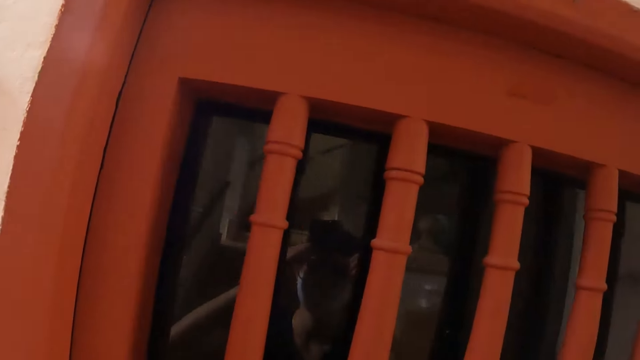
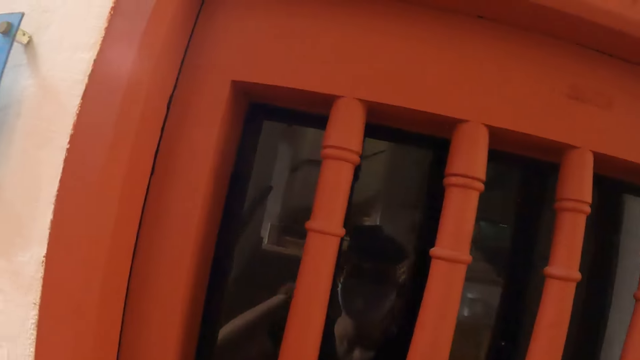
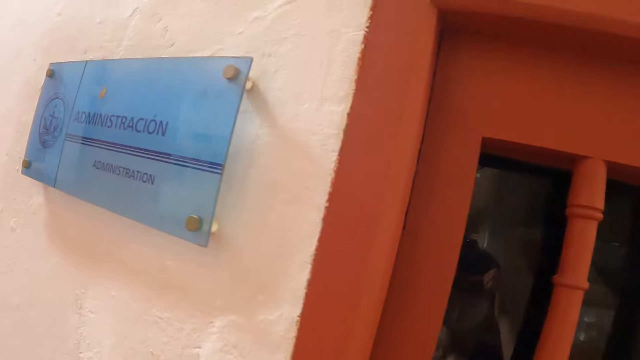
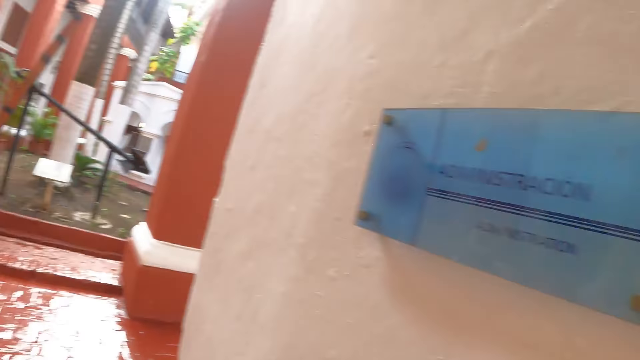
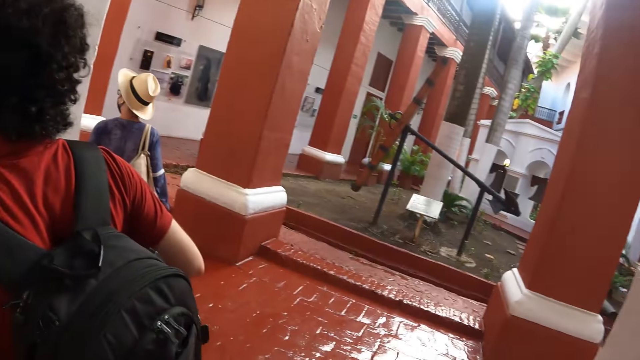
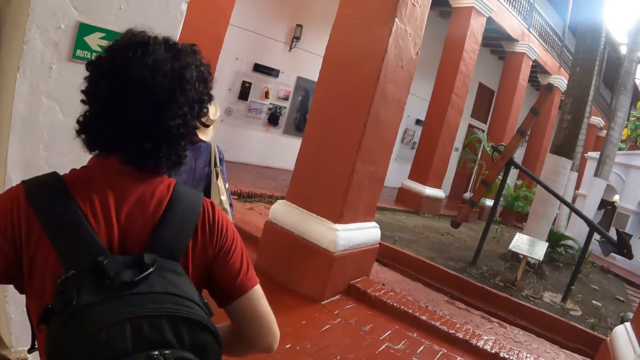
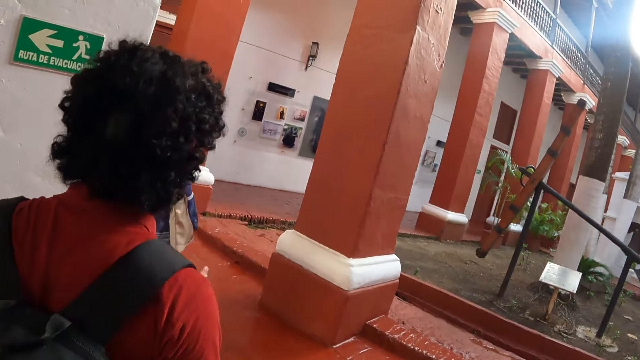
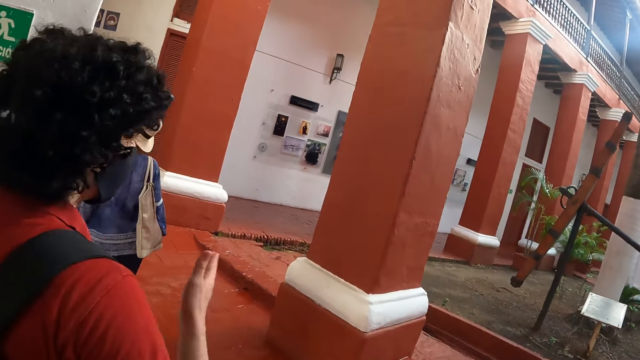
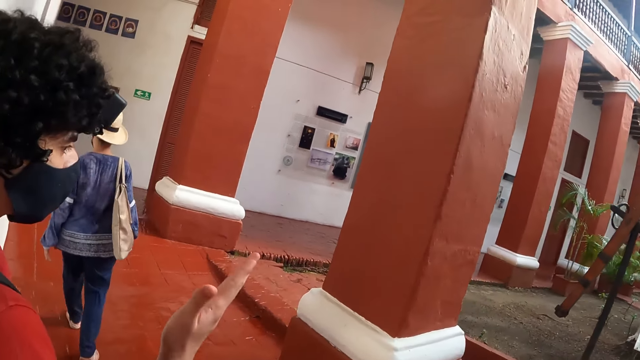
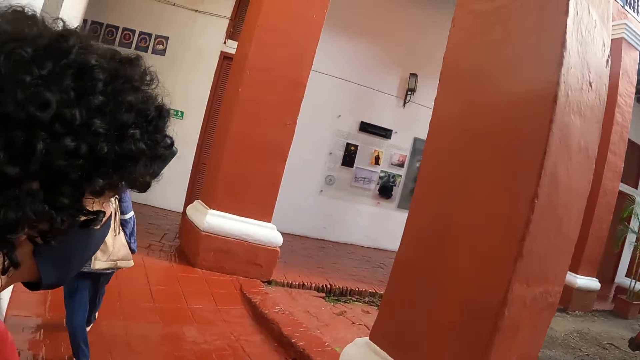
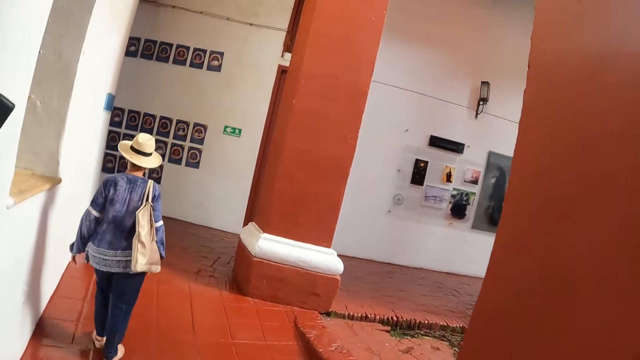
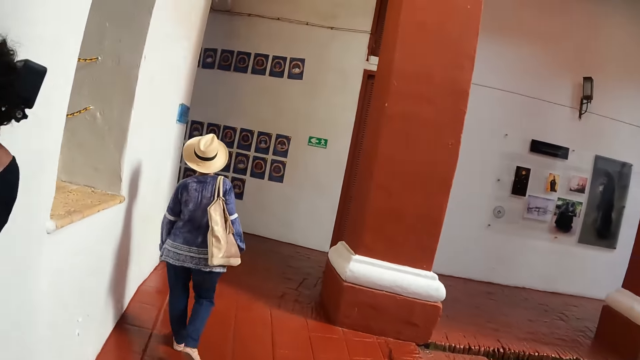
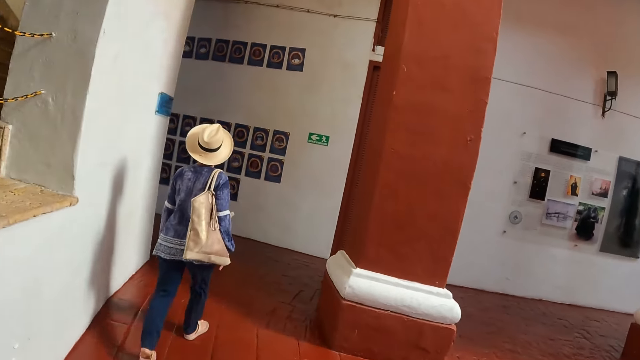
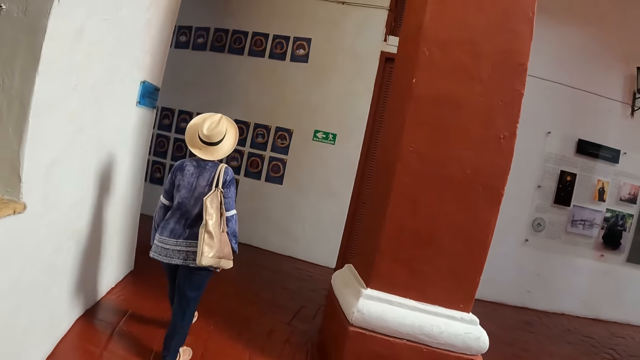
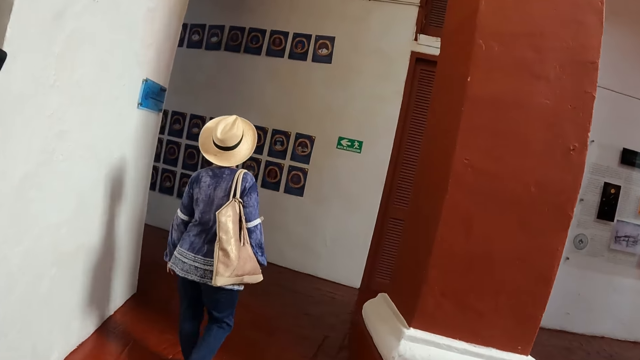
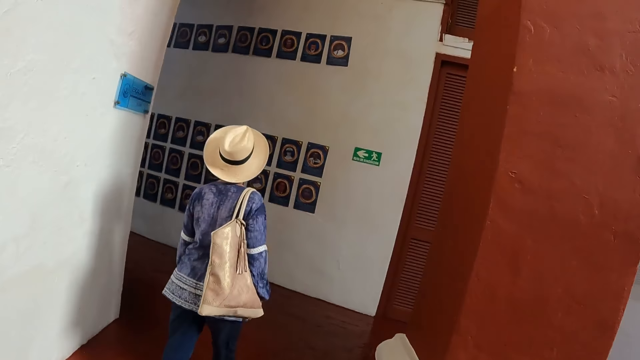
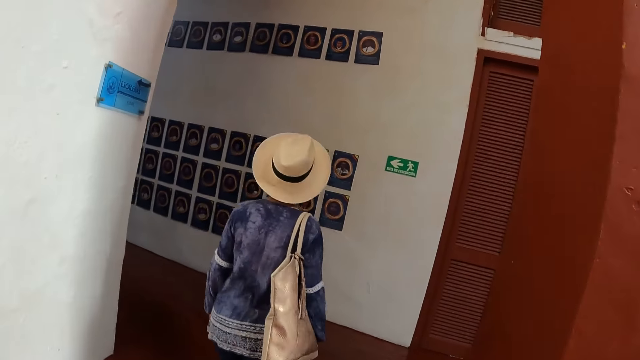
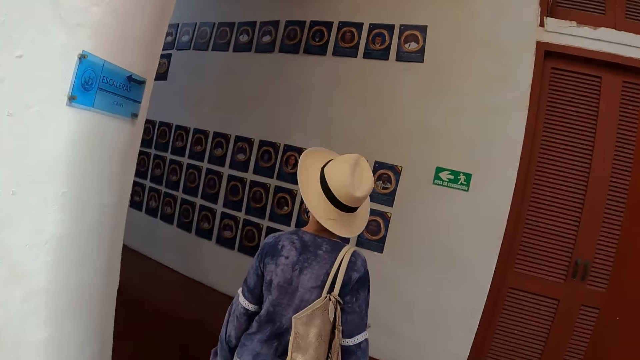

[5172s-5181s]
The camera wearer stares around. They walk around. The man moves the right hand. A lady walks around.

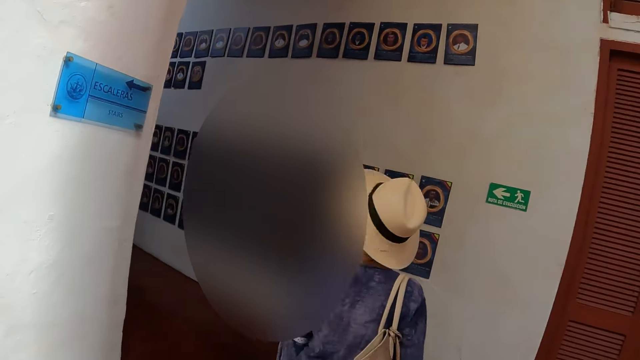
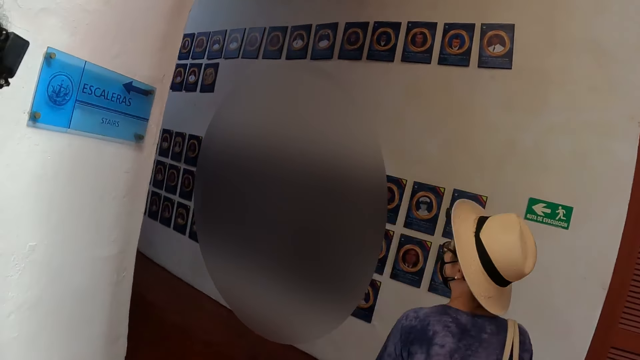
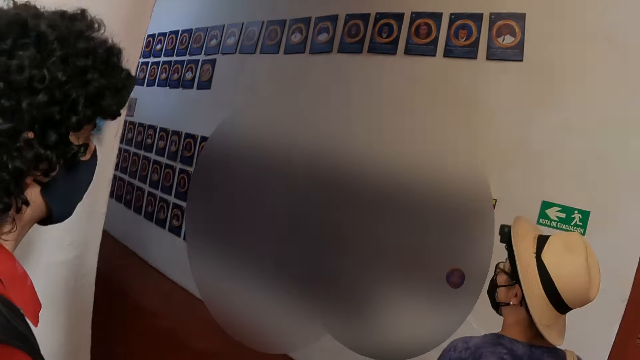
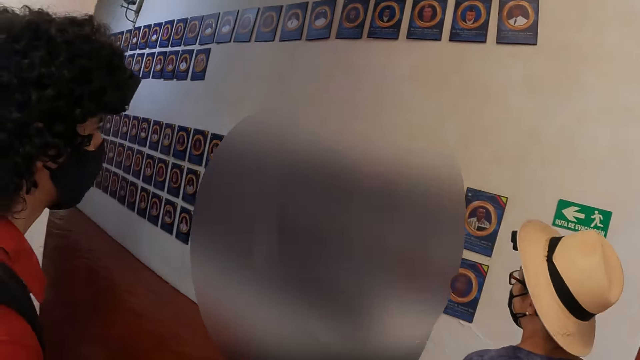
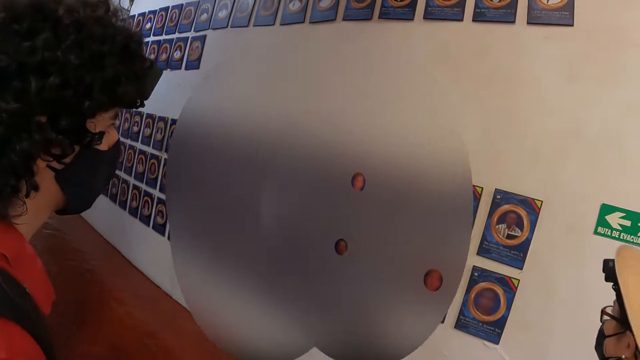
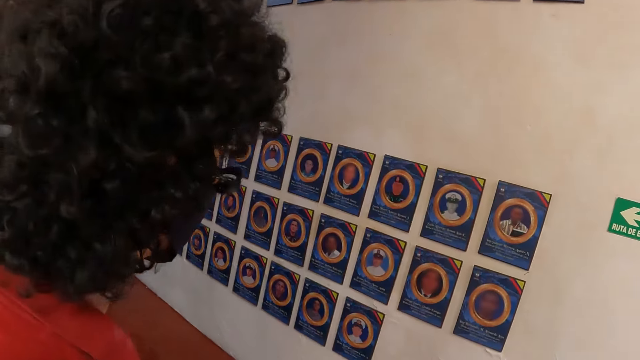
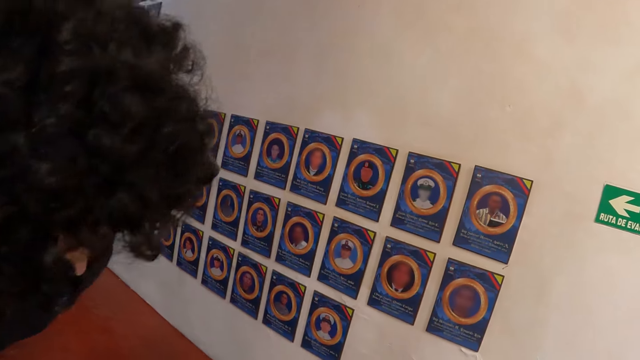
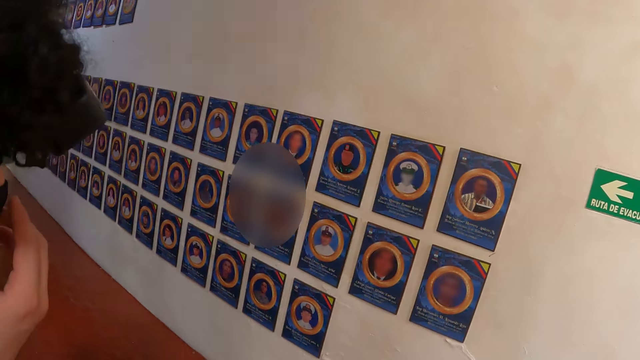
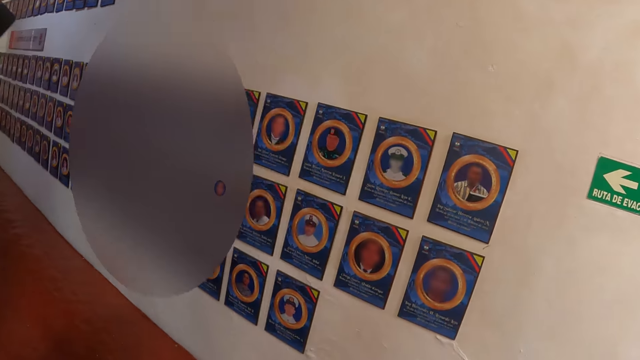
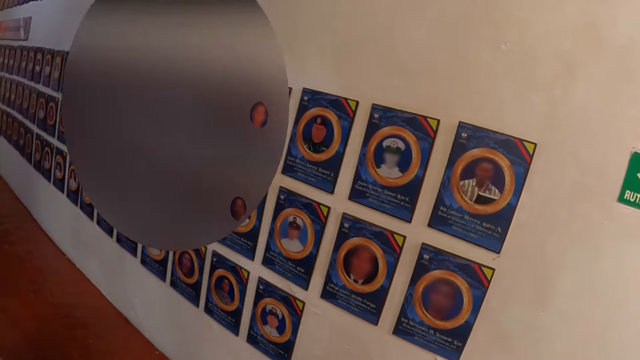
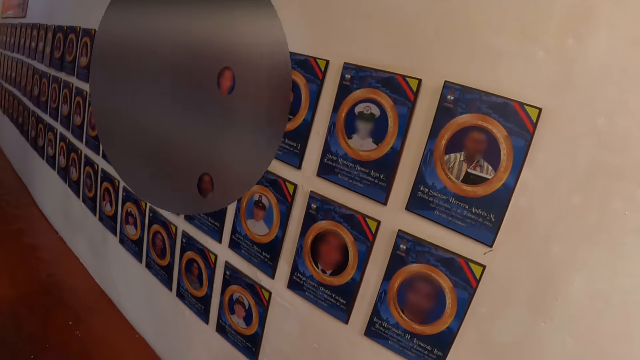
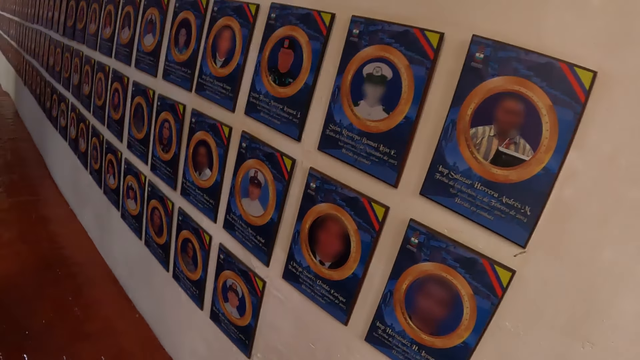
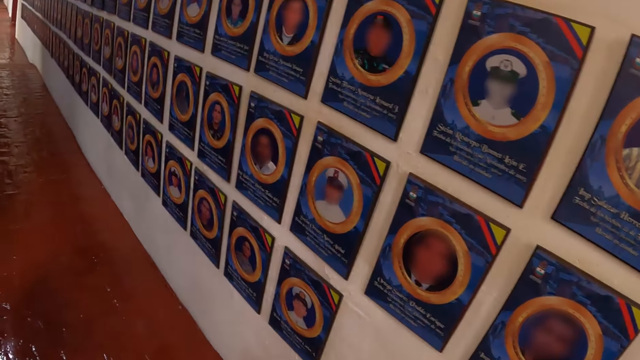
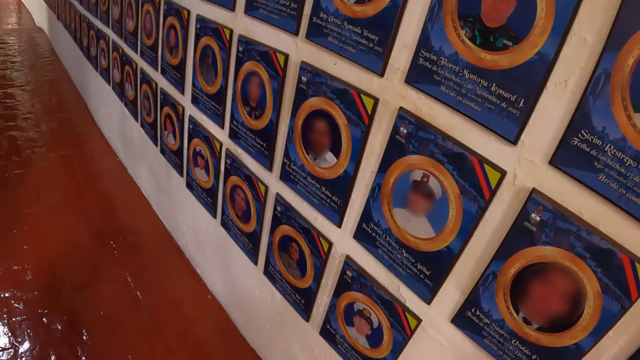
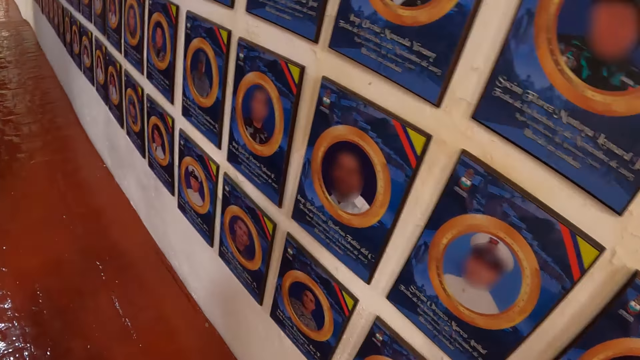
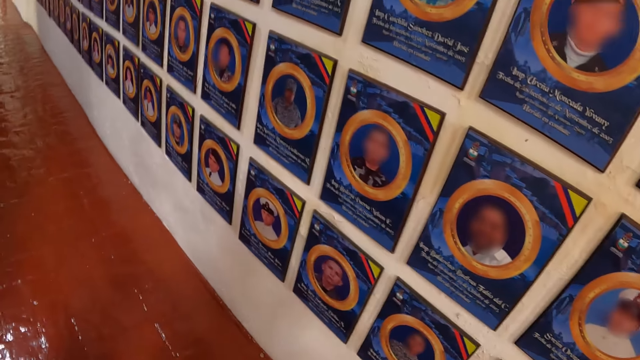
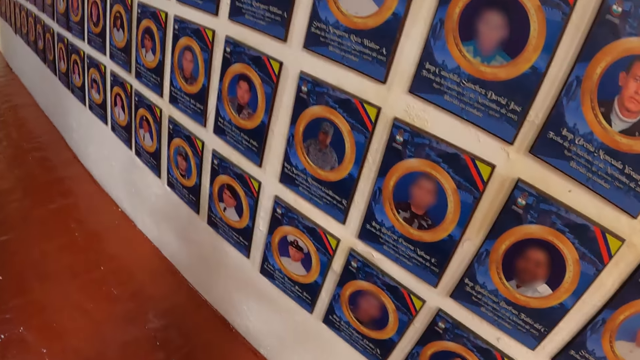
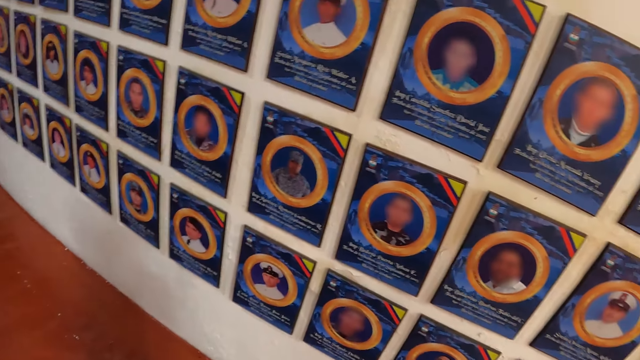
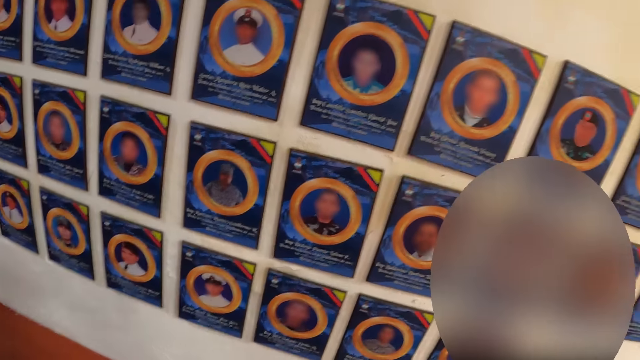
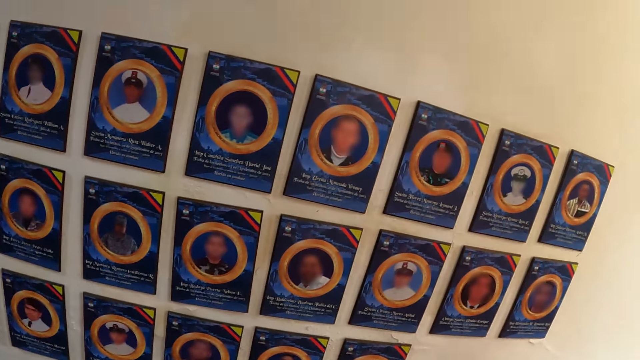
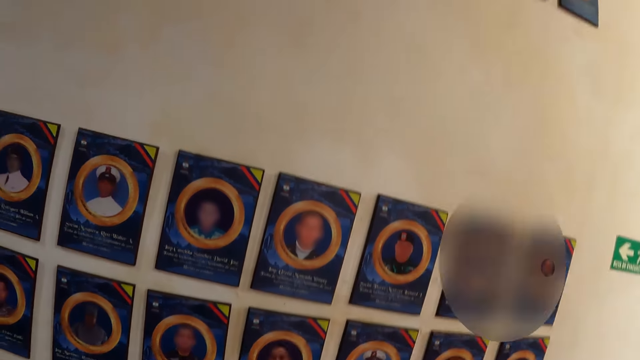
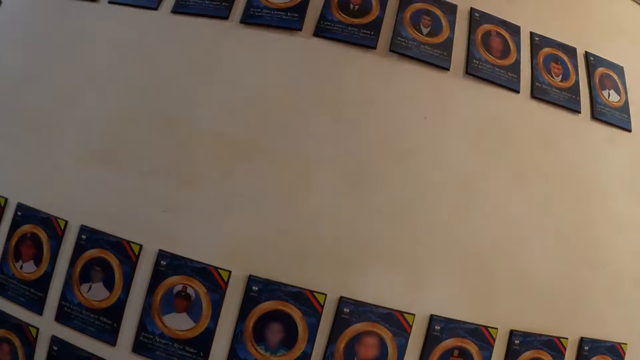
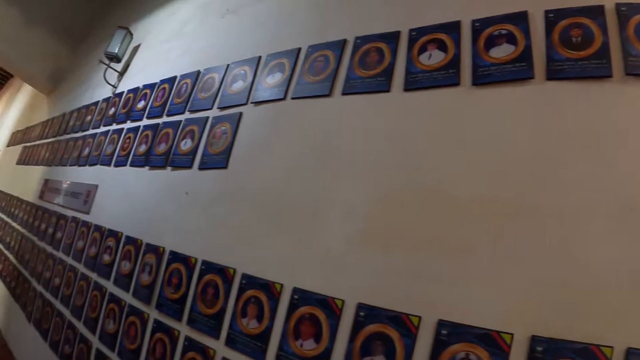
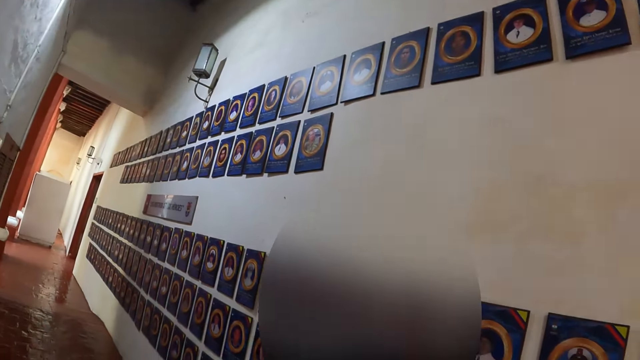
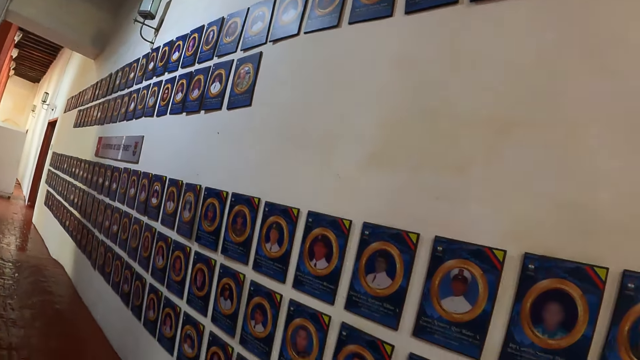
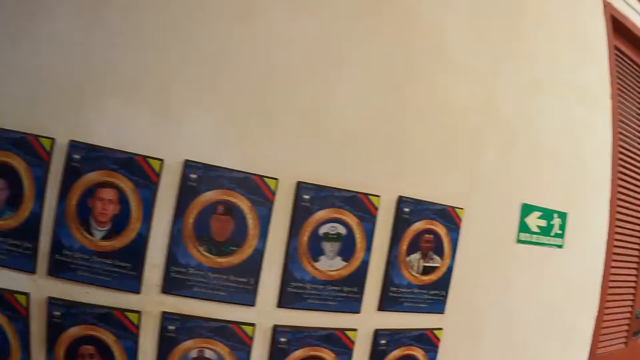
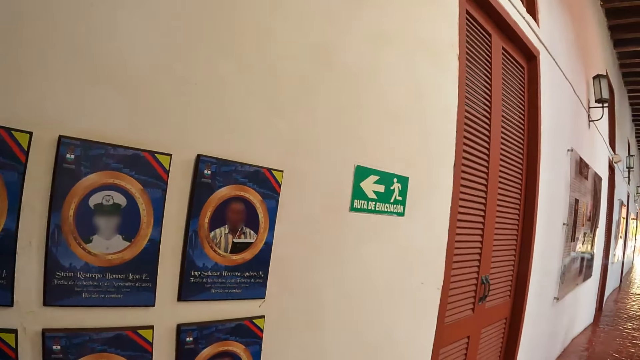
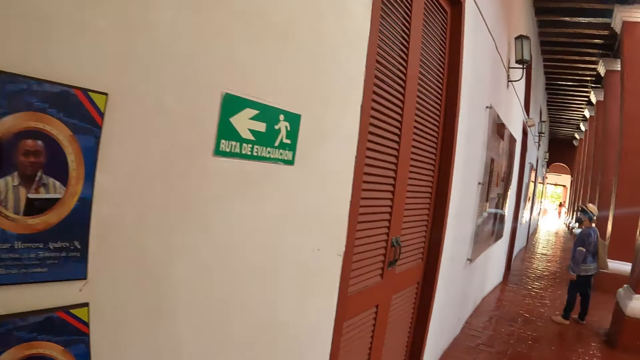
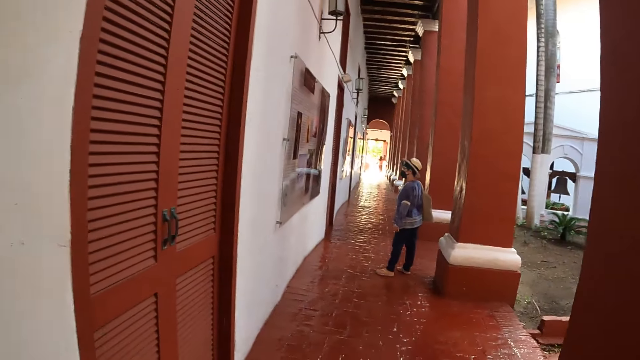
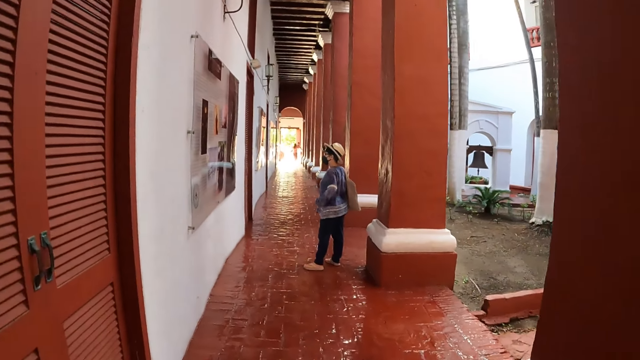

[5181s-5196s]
A lady stares at the photos on the wall. The camera wearer walks towards the wall. They stare at the photos on the wall. They stare around. They walk towards the lady.
